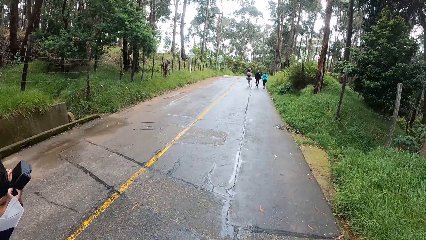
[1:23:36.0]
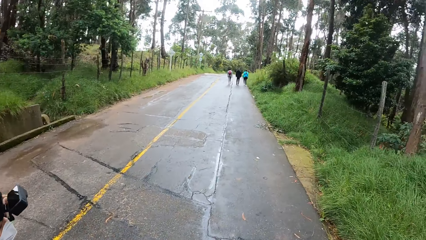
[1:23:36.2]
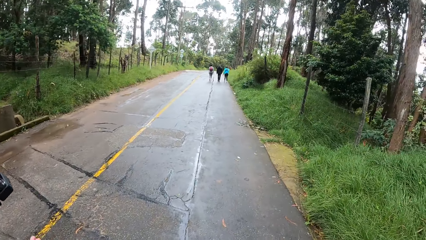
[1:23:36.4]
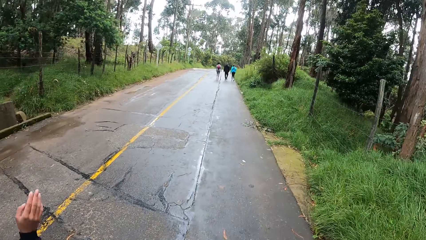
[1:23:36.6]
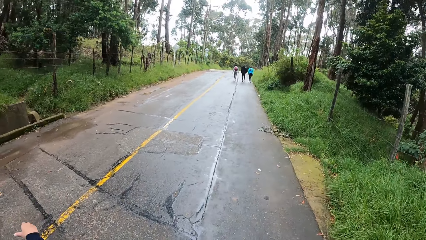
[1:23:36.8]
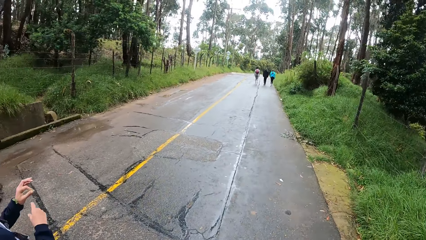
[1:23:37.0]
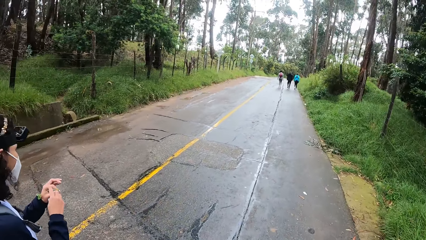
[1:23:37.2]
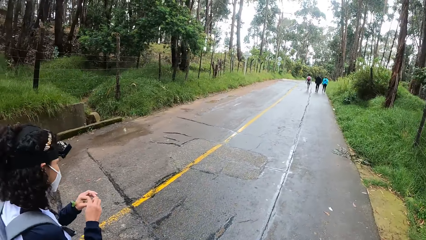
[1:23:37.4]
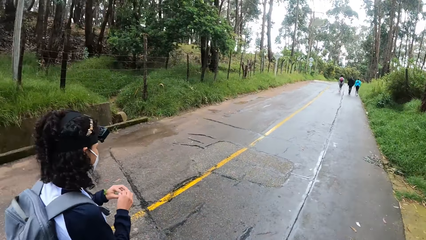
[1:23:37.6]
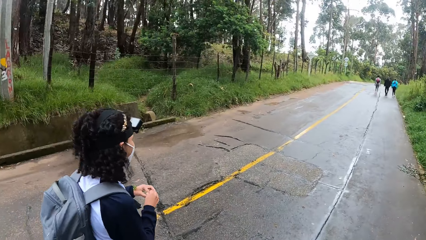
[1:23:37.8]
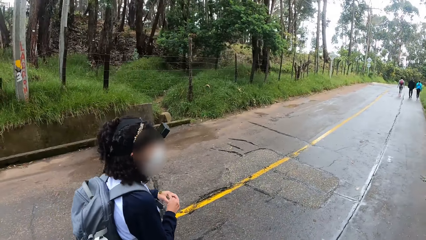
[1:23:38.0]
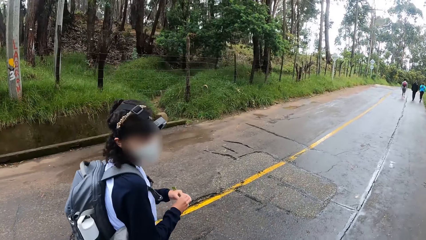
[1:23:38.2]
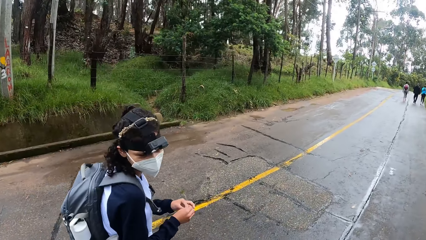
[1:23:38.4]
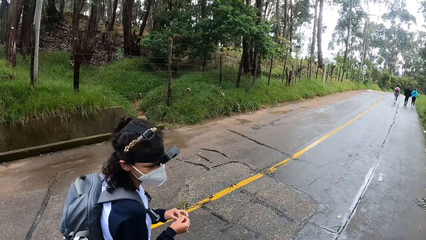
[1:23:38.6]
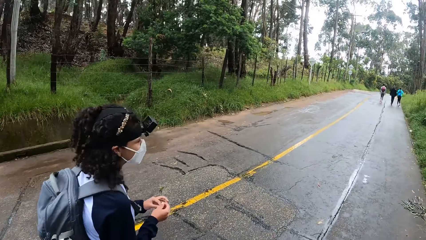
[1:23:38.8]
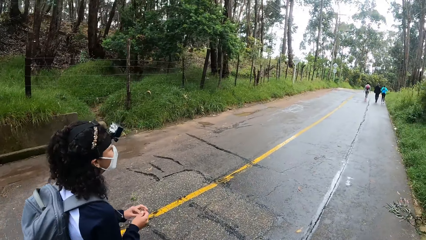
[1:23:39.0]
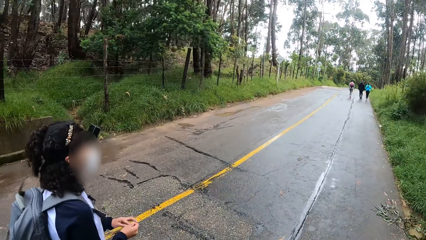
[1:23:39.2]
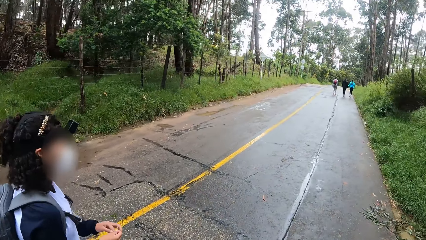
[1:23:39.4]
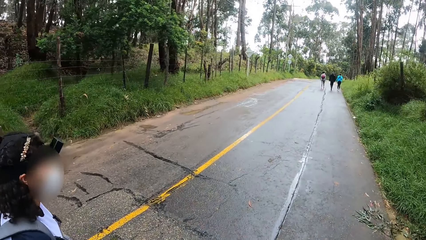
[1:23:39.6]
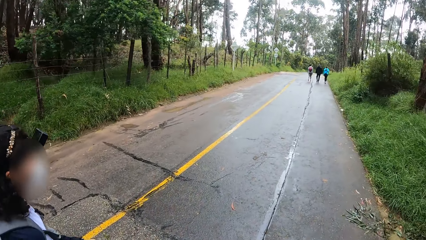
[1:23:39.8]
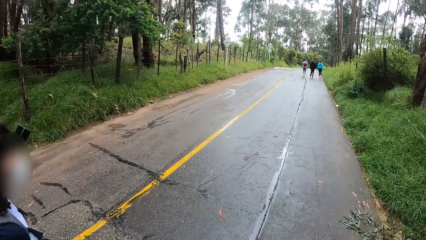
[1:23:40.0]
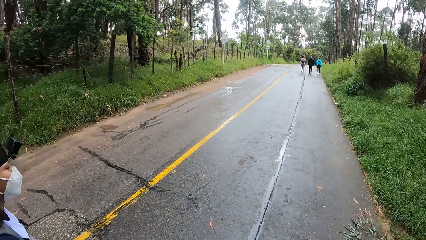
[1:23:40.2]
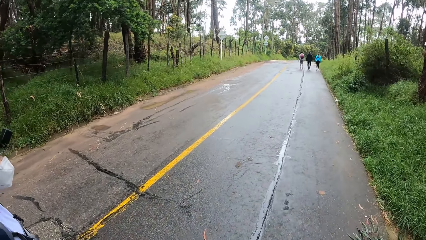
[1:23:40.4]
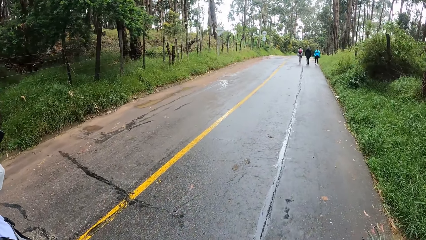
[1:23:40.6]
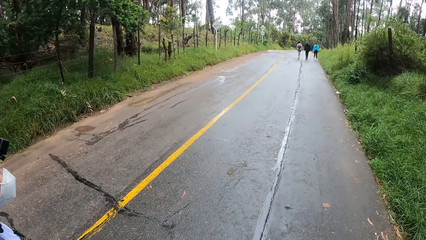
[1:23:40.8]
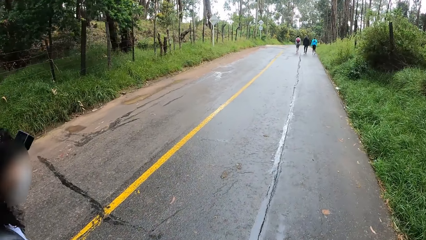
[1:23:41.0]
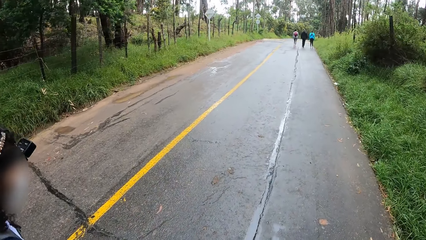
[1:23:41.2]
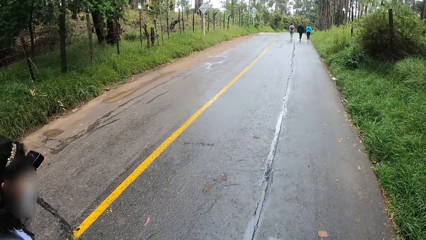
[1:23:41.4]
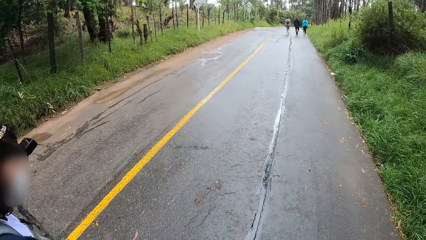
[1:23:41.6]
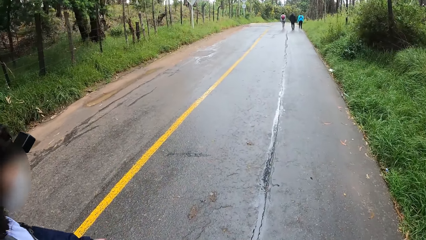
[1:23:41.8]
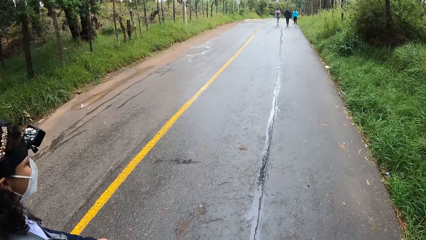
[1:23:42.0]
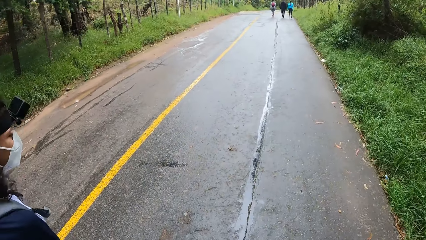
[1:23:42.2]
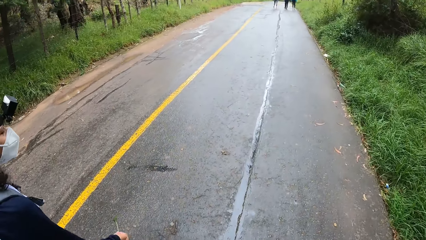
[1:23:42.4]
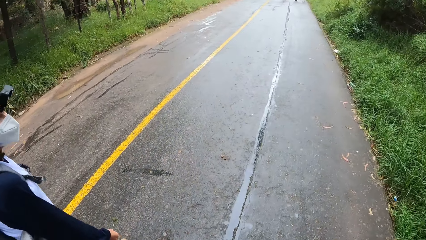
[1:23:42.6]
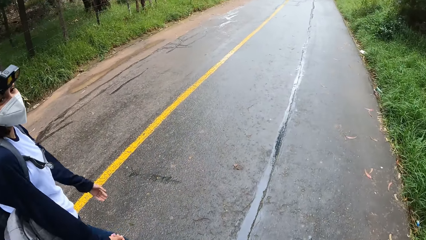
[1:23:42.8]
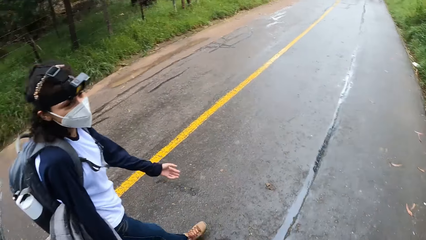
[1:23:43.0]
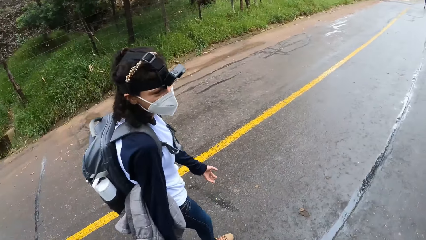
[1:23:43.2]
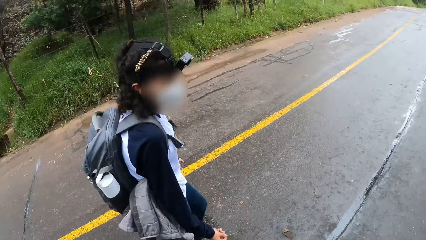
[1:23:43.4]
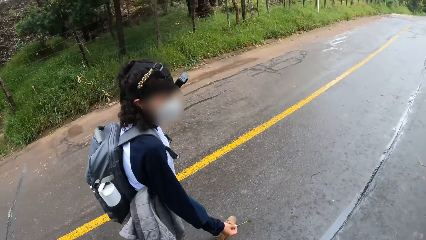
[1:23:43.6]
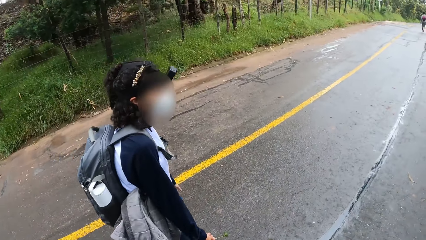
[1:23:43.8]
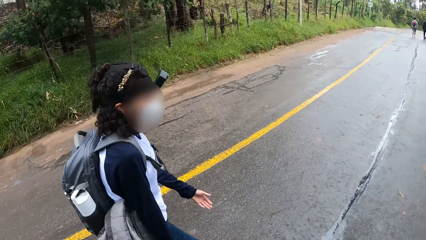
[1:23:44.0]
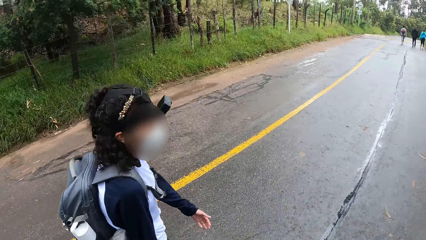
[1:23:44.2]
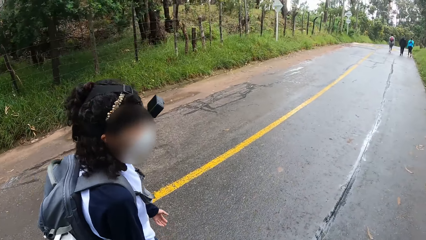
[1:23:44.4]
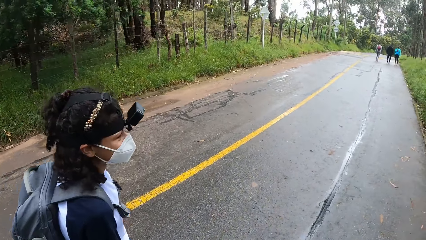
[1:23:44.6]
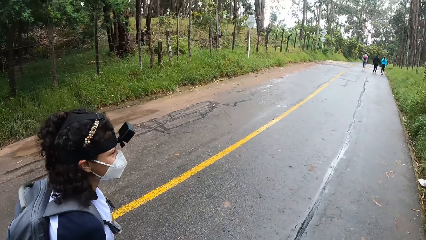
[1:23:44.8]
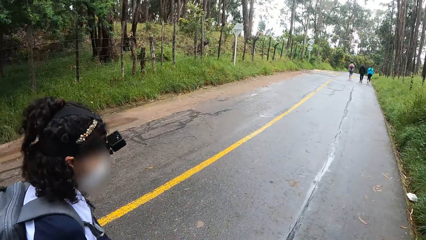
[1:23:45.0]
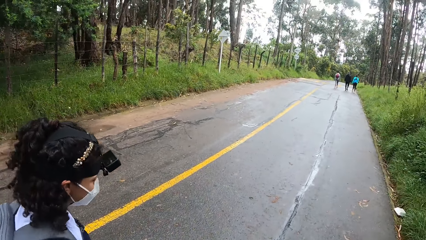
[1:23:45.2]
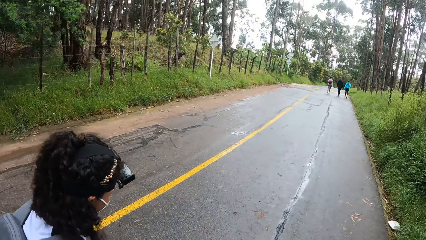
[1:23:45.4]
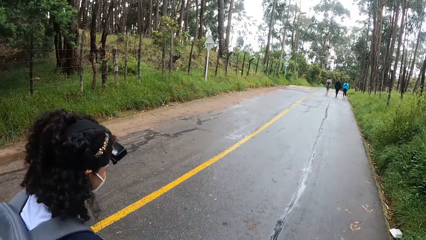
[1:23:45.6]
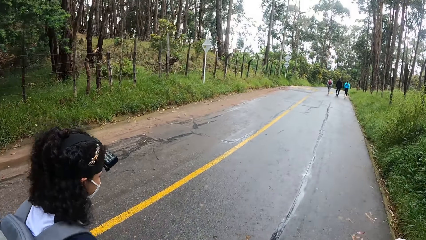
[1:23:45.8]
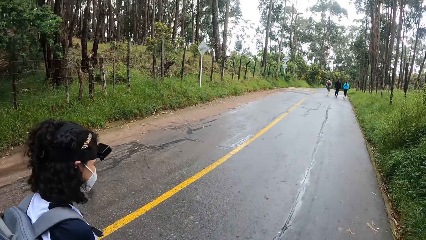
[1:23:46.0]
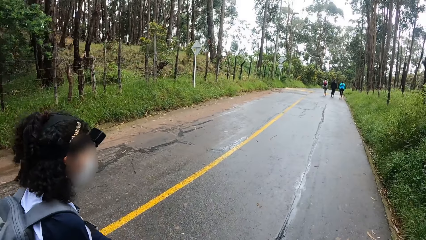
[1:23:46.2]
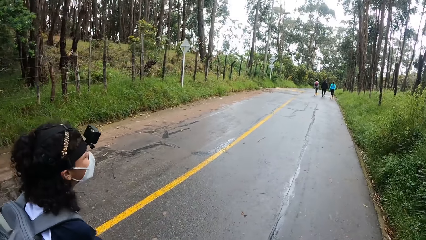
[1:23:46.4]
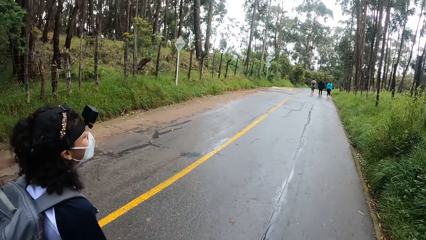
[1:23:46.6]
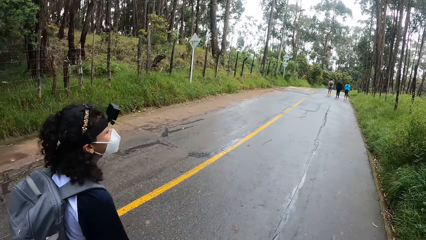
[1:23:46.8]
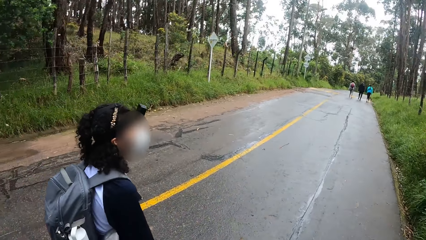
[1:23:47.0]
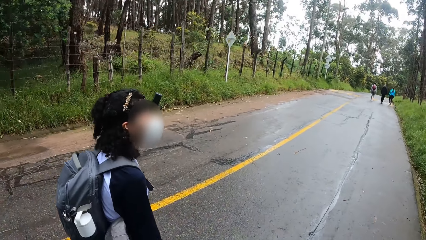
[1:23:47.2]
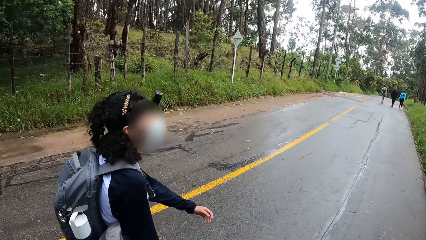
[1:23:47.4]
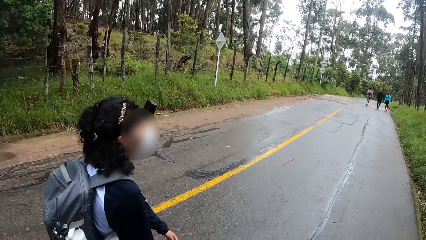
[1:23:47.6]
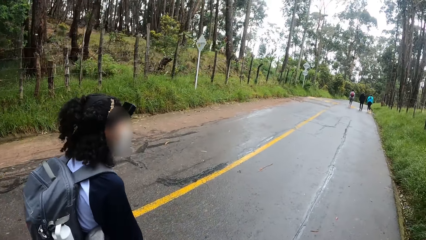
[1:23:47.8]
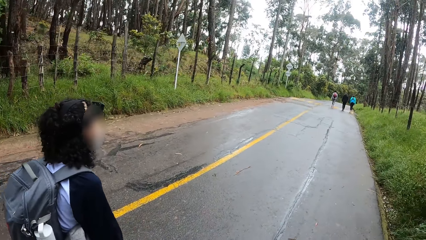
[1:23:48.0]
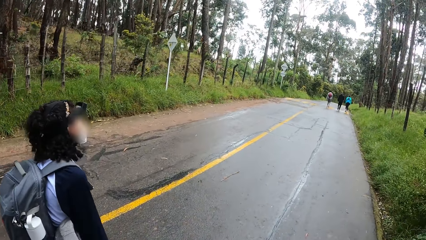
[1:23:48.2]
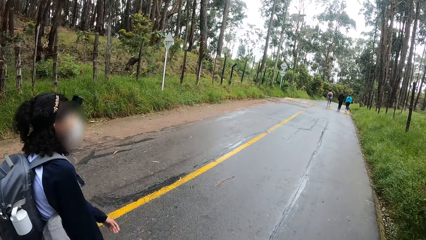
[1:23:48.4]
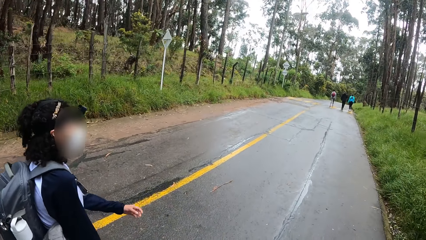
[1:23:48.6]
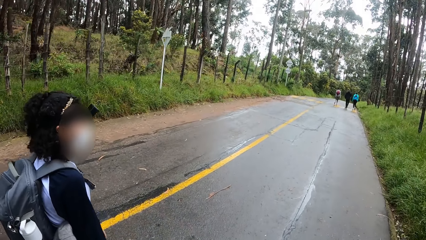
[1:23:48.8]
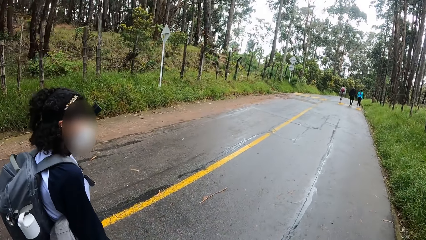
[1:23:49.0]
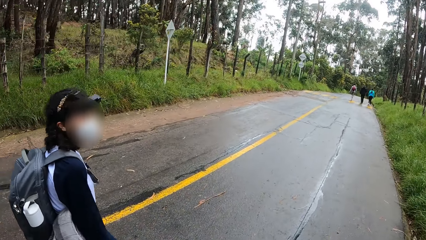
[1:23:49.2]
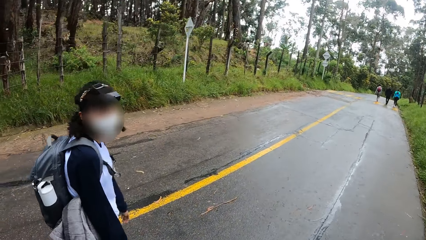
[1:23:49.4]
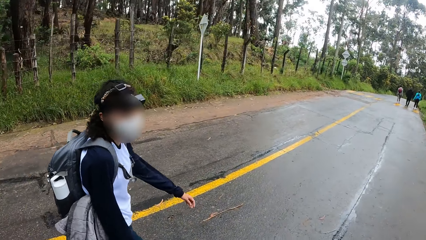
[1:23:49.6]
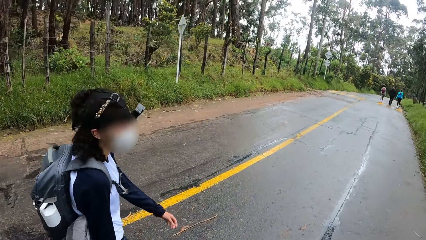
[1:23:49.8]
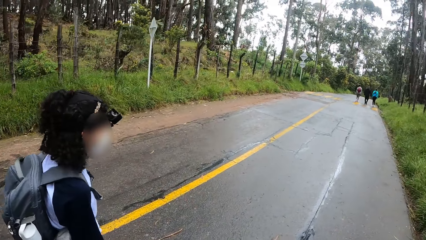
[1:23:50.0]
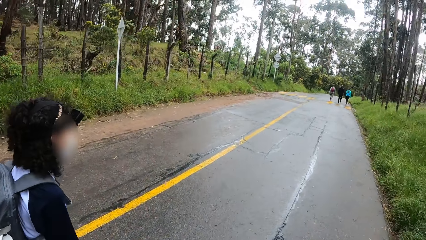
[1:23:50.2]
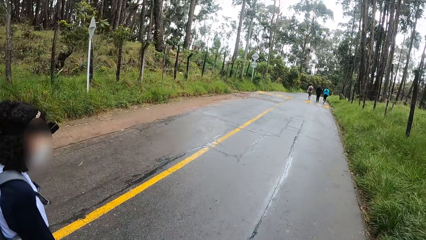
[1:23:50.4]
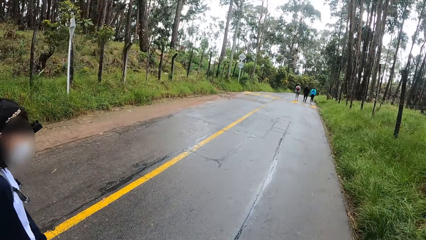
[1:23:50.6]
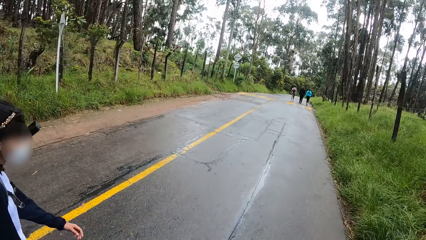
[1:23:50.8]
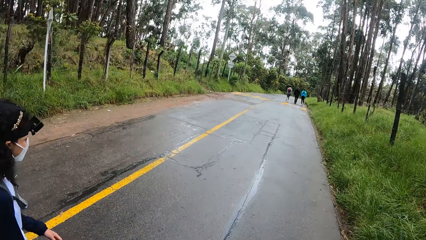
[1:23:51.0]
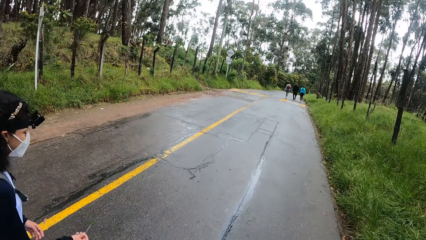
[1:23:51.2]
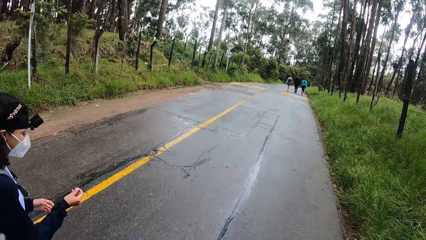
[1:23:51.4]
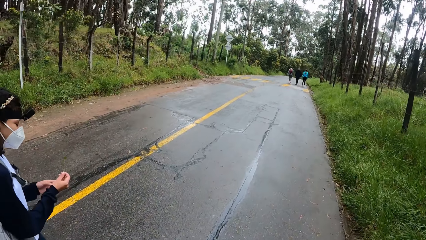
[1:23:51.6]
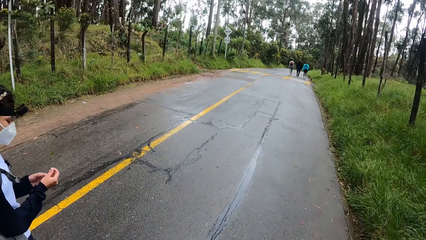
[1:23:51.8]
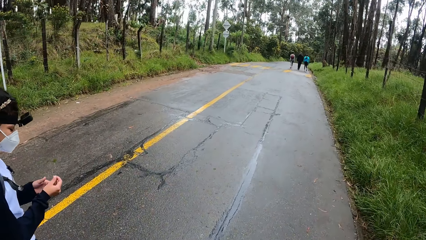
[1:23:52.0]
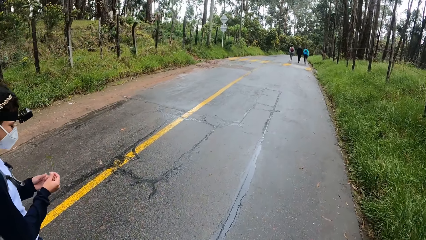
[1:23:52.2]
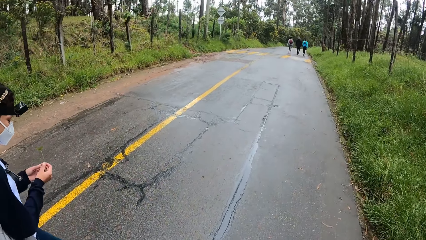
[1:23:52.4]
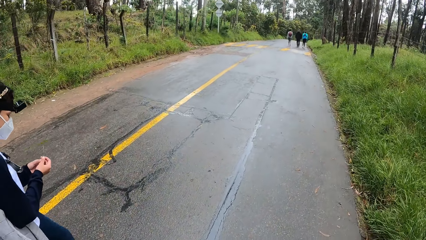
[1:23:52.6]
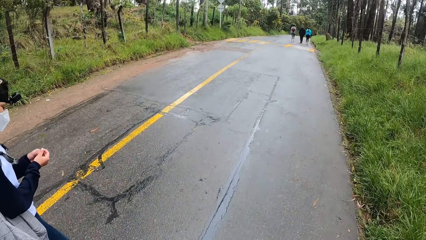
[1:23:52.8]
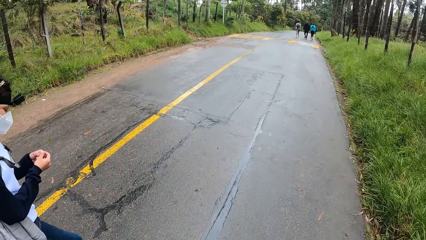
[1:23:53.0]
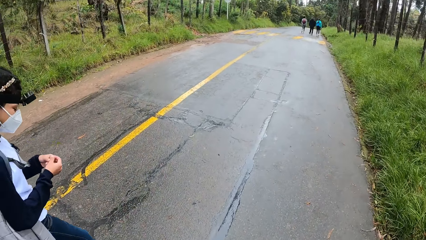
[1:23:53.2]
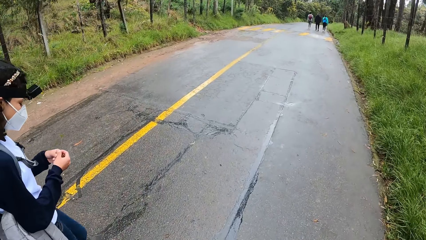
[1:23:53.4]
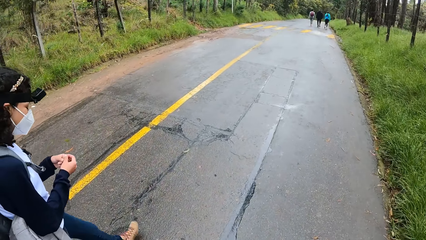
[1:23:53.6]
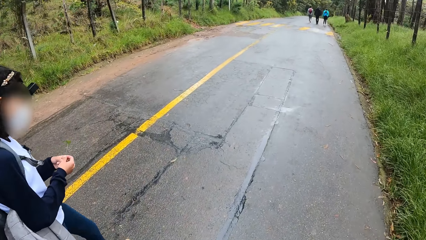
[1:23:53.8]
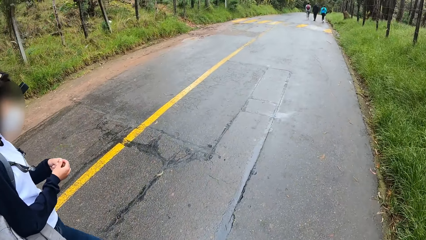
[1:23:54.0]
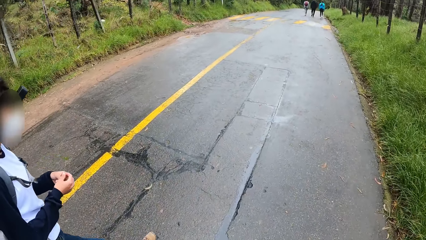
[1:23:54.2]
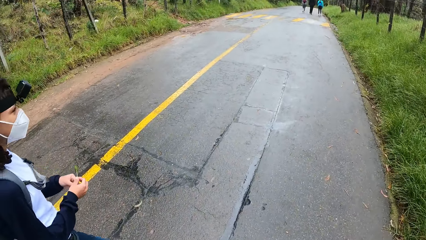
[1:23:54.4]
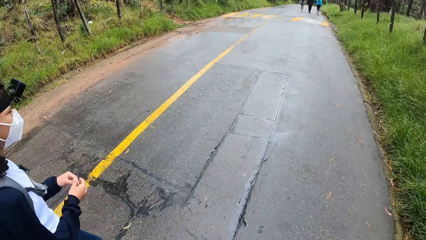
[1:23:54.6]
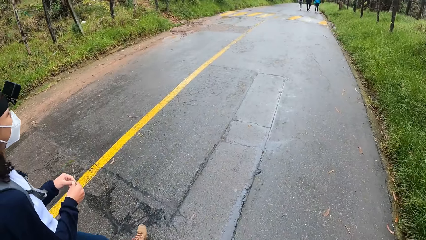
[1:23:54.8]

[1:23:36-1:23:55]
The woman fiddles with the plant with both hands. The woman holds the plant in her right hand. The woman fiddles with the plant with both hands.
